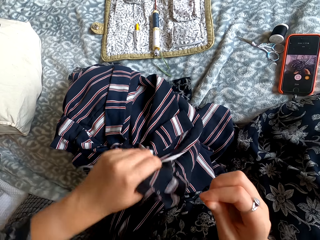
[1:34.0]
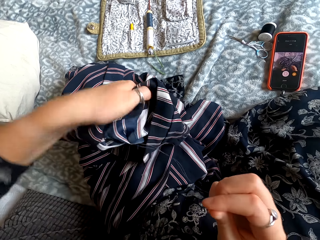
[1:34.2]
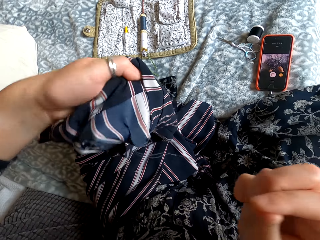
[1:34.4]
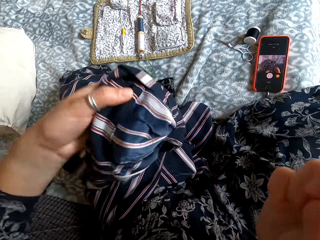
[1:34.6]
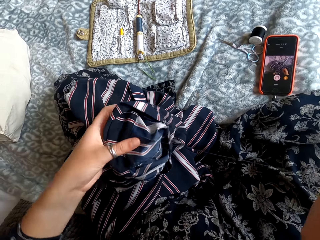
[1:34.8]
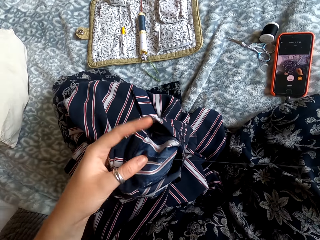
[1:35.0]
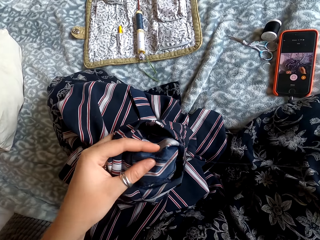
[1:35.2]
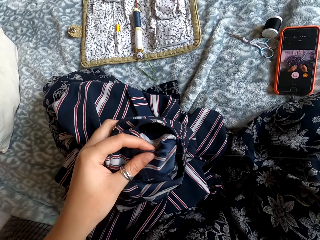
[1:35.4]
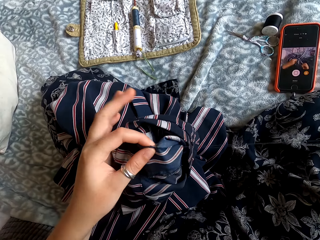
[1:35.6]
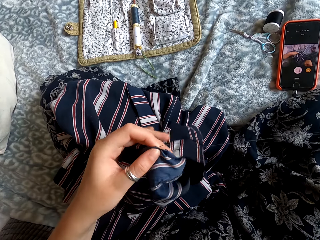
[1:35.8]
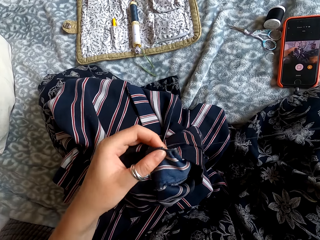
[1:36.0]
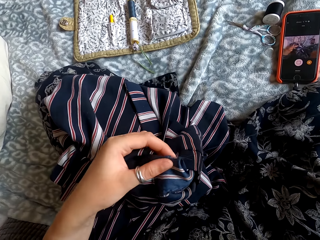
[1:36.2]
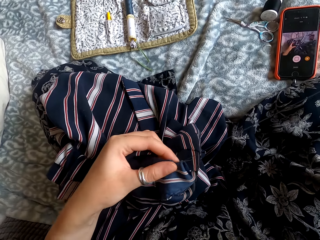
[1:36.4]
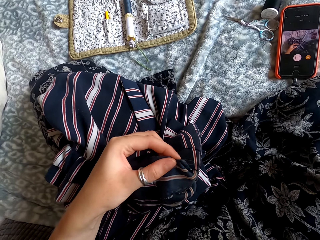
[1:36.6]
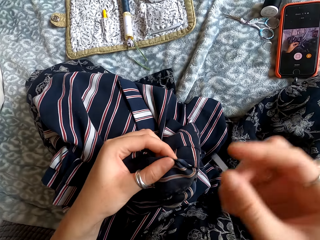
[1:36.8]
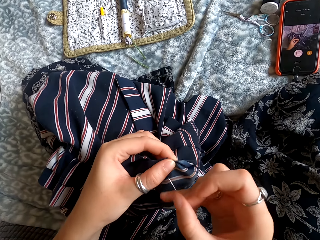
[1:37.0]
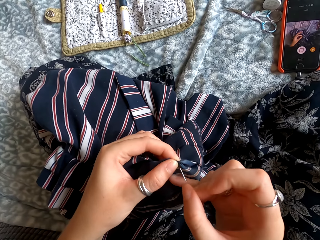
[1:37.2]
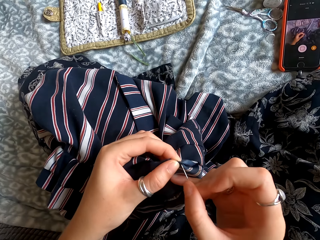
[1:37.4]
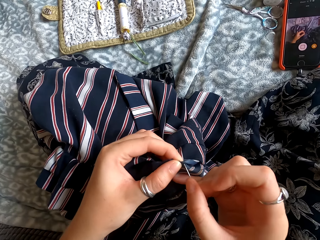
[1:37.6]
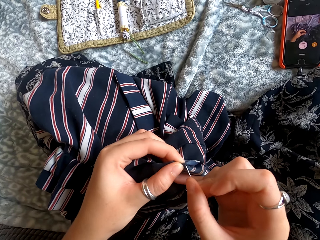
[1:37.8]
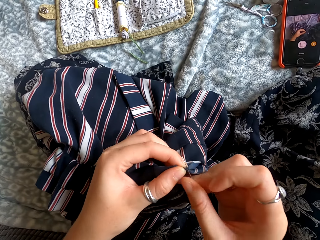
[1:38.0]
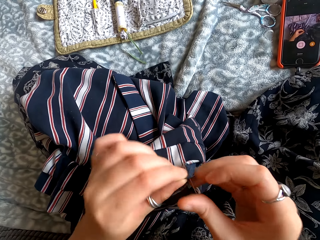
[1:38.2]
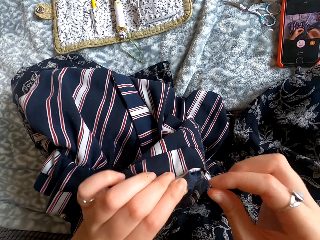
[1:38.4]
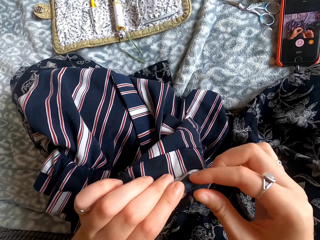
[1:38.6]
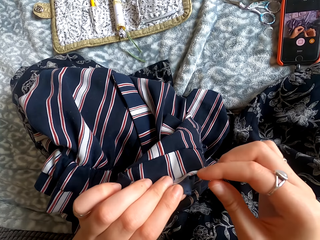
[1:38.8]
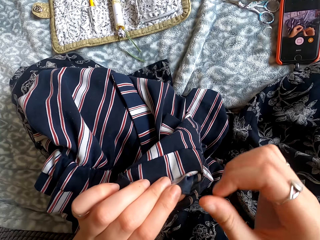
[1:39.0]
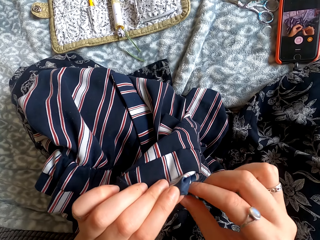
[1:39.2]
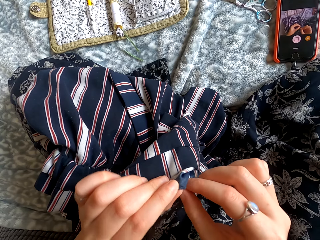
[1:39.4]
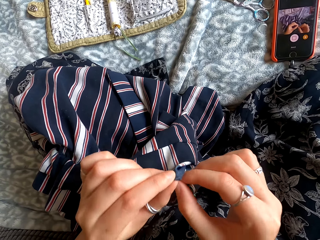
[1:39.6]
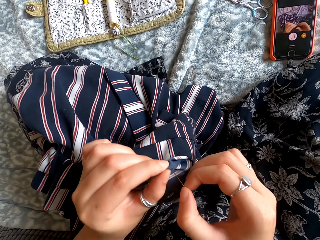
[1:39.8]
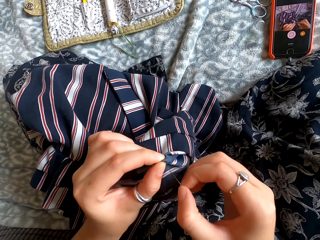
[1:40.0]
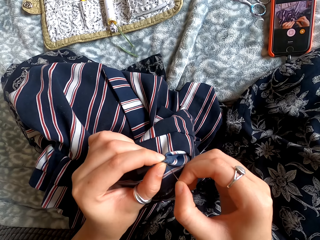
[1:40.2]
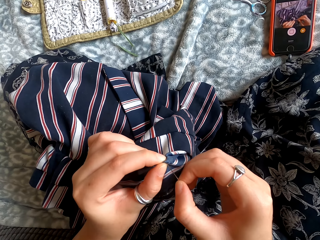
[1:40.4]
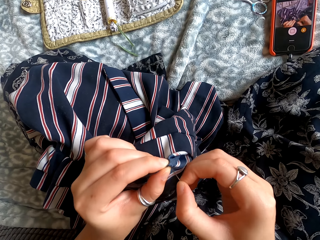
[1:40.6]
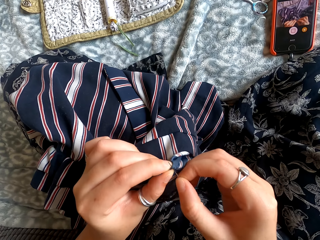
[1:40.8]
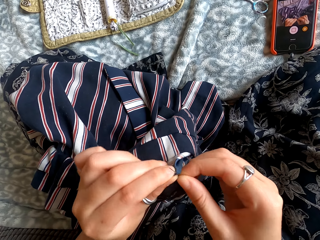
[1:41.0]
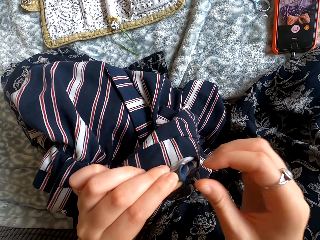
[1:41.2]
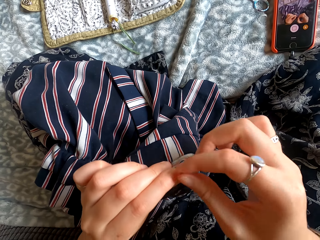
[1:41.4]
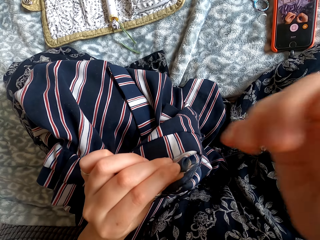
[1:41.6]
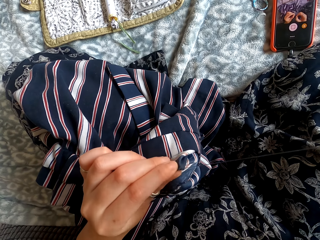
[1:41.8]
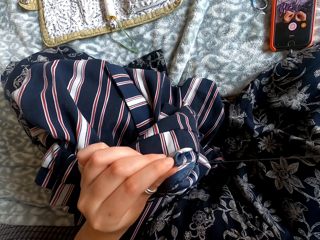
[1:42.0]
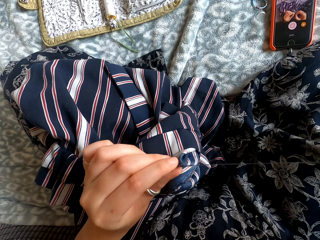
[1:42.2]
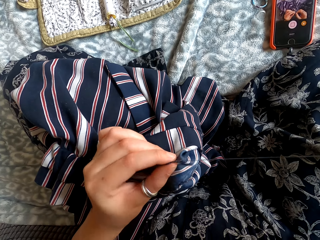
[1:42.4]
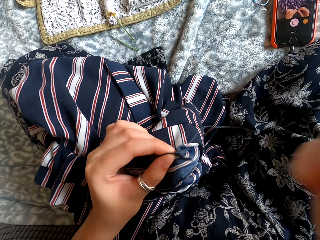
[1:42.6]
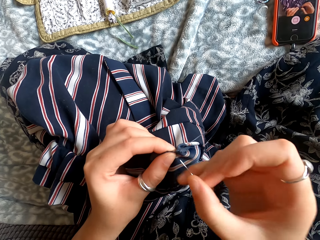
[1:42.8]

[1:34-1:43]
The camera wearer sews a skirt.

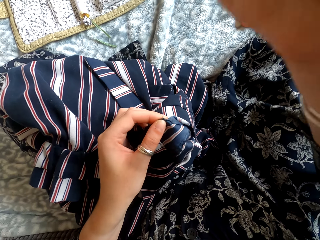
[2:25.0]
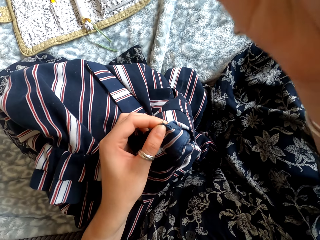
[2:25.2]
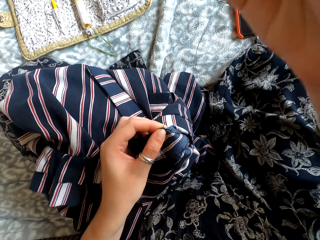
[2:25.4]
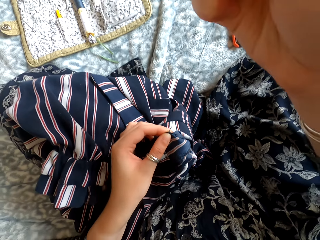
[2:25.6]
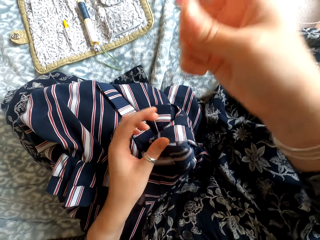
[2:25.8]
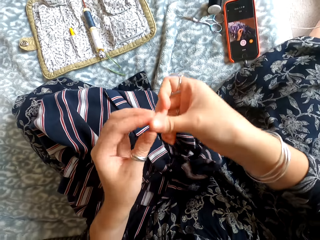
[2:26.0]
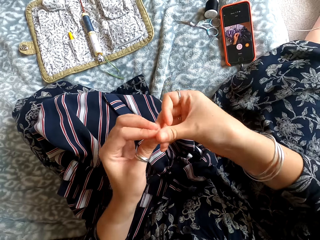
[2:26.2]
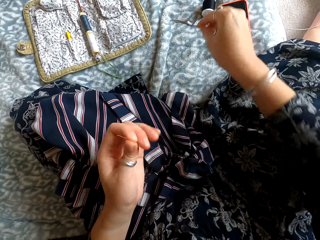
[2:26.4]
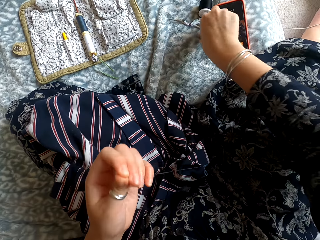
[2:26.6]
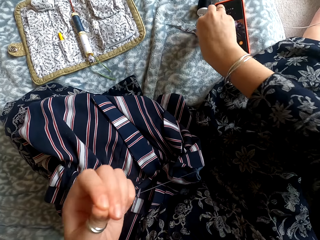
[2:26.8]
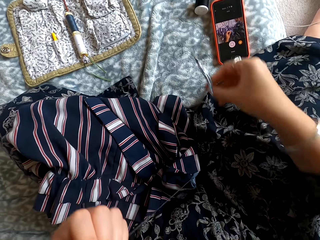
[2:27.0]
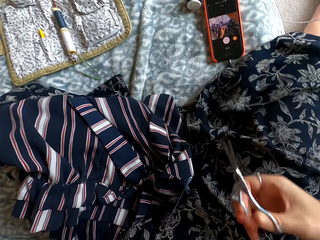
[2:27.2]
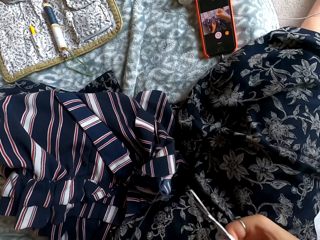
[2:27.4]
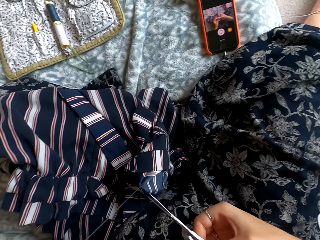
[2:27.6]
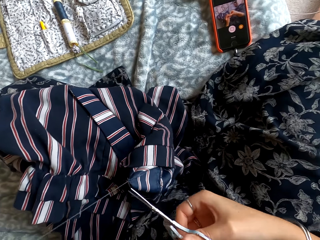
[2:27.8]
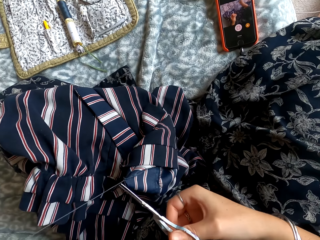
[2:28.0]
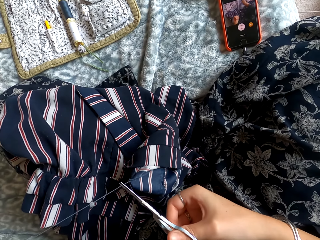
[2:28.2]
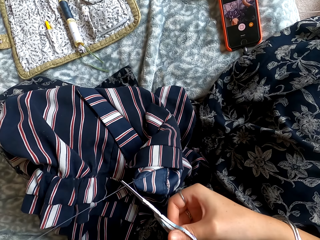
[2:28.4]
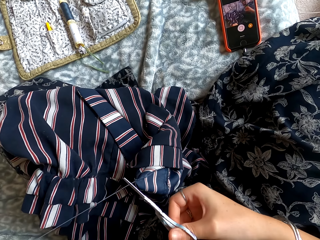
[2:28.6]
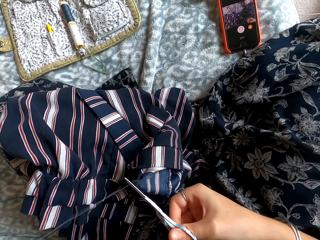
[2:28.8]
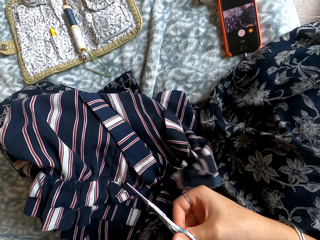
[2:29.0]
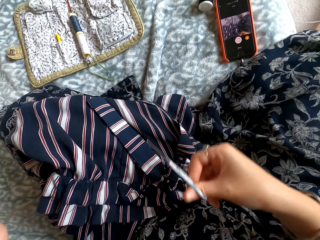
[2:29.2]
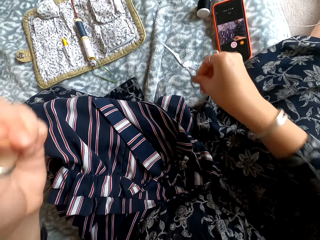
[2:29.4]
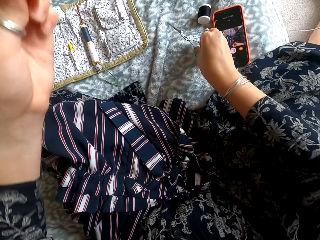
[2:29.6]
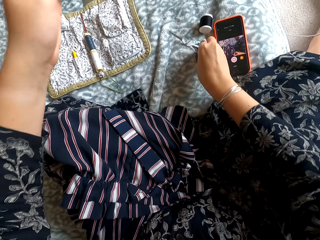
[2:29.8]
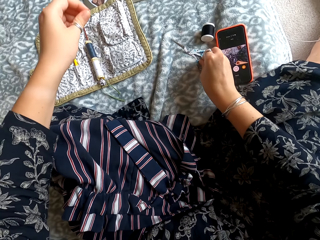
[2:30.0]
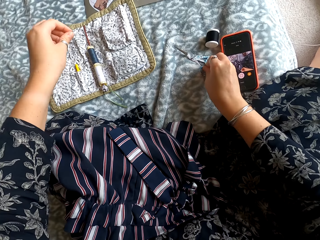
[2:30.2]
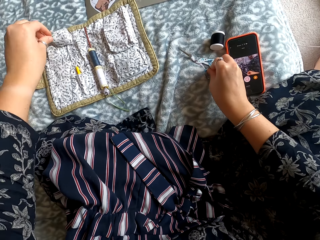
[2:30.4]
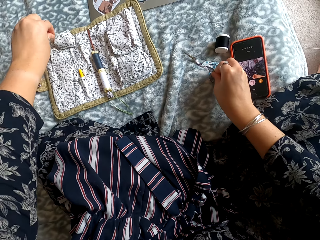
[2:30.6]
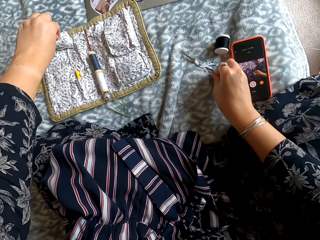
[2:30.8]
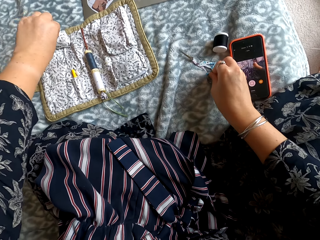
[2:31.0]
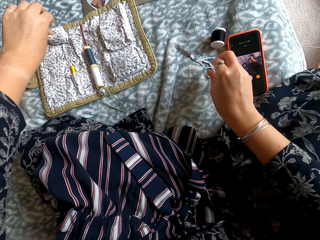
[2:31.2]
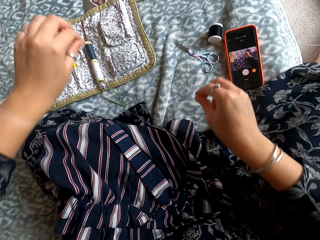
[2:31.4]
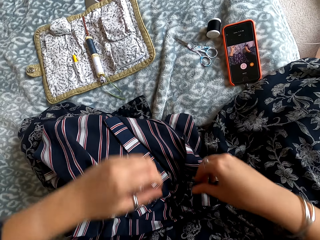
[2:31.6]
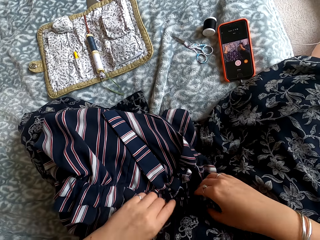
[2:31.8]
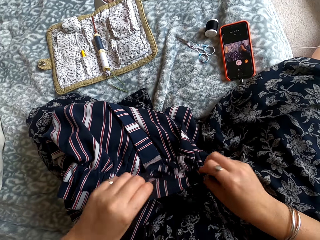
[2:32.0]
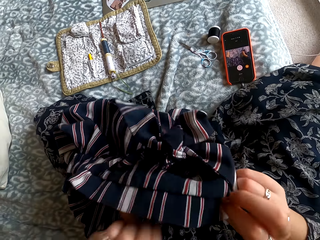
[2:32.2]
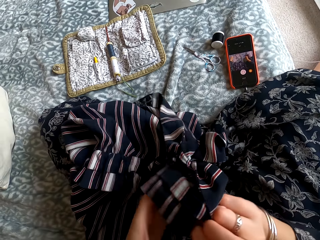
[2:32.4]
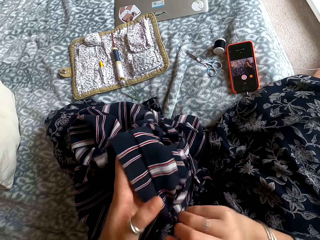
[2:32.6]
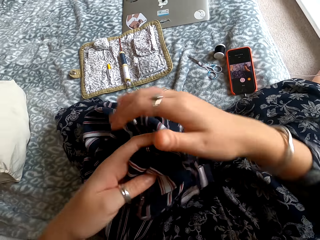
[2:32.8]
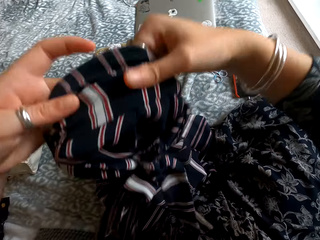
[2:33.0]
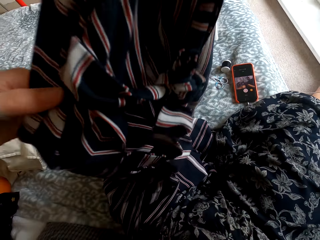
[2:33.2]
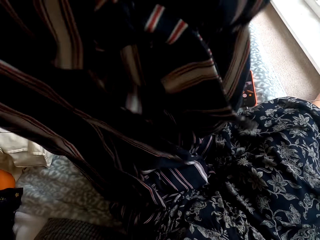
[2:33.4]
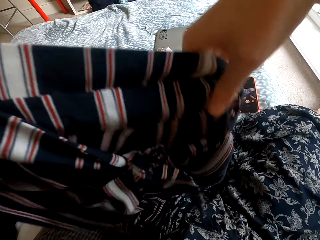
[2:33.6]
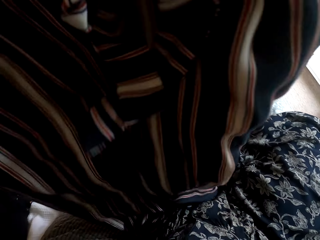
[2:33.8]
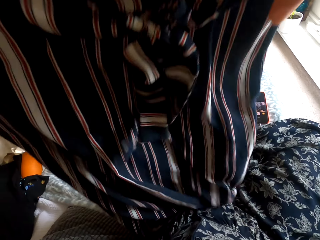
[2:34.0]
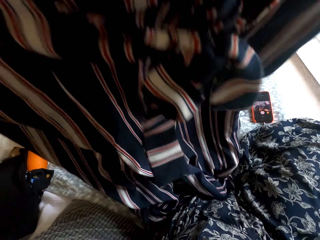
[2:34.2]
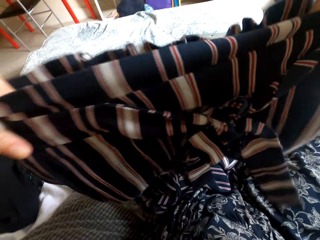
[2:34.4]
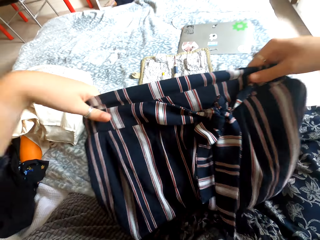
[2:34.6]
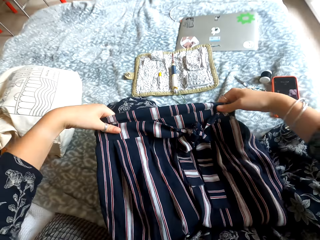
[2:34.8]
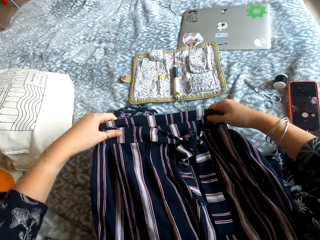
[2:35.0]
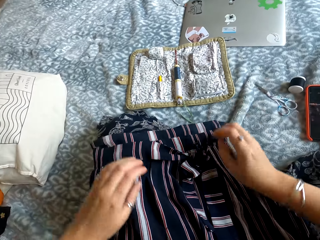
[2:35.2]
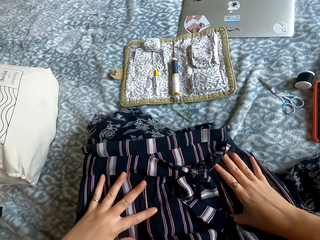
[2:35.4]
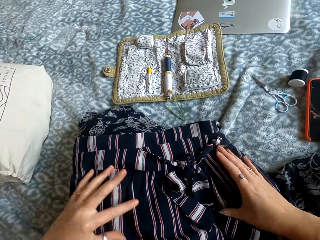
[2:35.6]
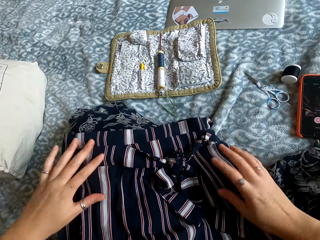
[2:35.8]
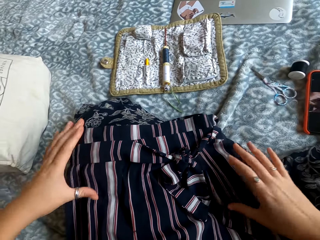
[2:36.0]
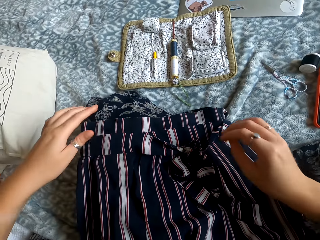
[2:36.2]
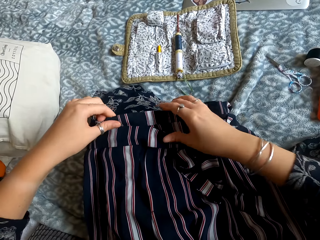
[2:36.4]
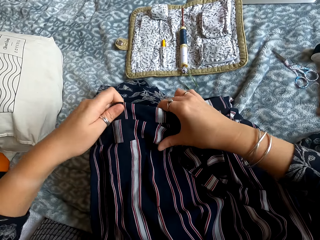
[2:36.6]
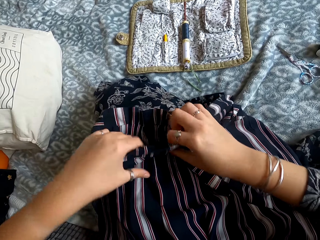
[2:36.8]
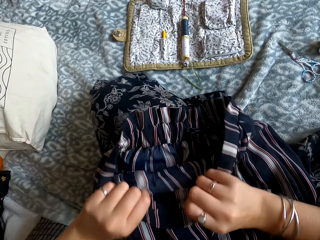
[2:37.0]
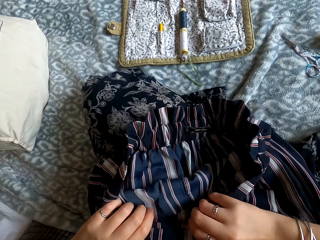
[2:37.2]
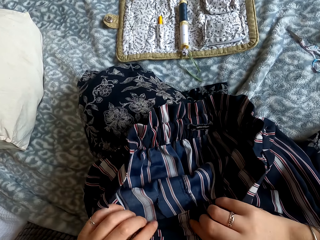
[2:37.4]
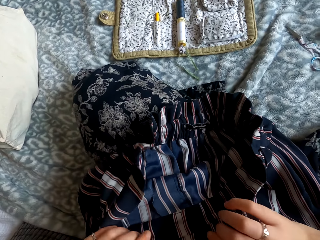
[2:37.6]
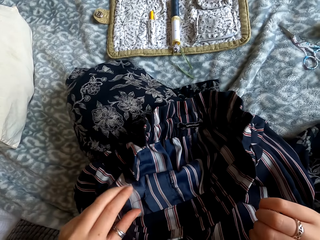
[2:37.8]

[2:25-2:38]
The camera wearer picks up a pair of scissors. They cut the thread. They place the scissors on the bed. They place the sewing needle in the sewing kit. They check the skirt.
